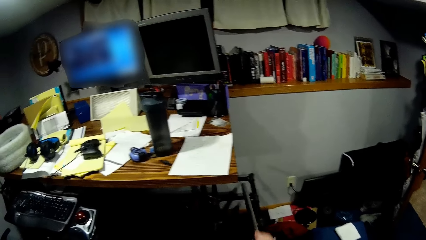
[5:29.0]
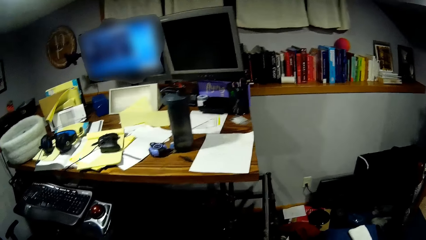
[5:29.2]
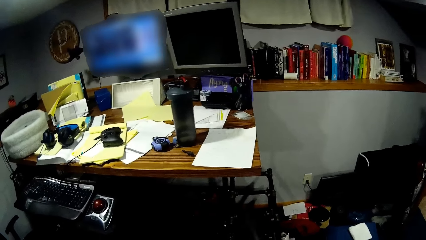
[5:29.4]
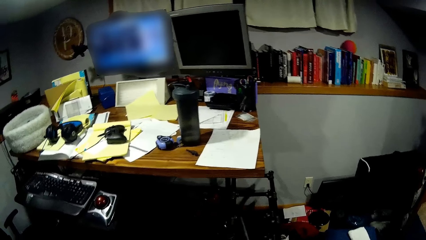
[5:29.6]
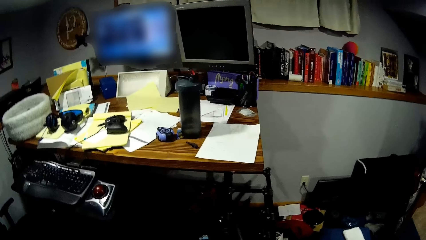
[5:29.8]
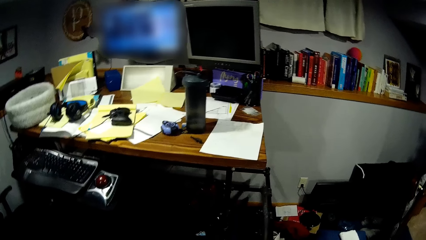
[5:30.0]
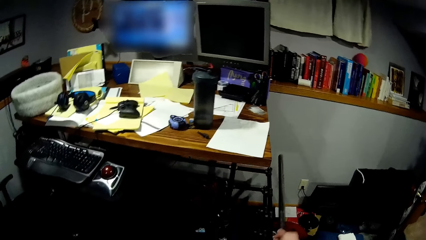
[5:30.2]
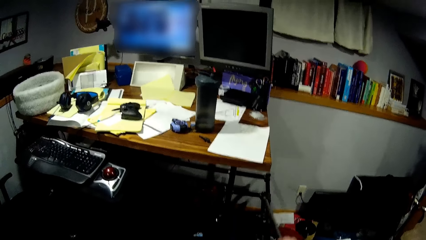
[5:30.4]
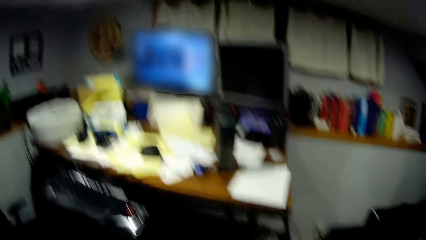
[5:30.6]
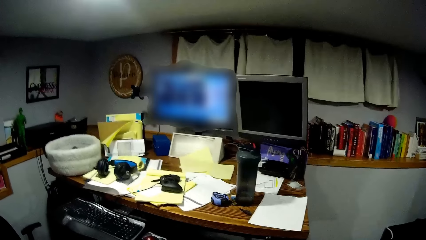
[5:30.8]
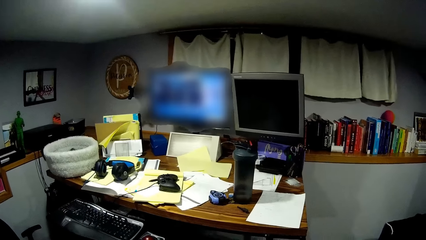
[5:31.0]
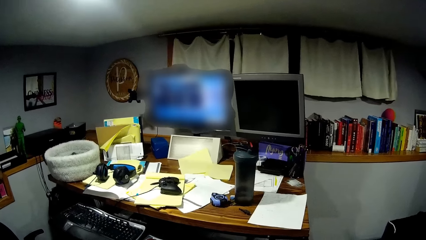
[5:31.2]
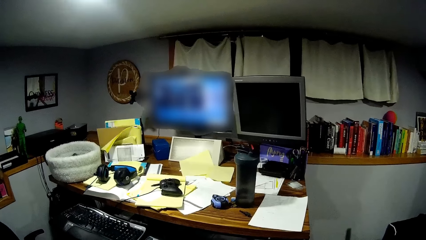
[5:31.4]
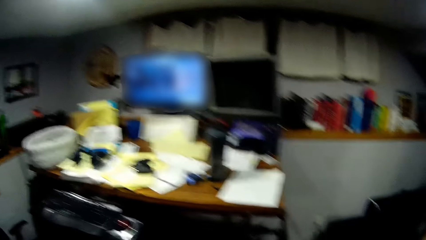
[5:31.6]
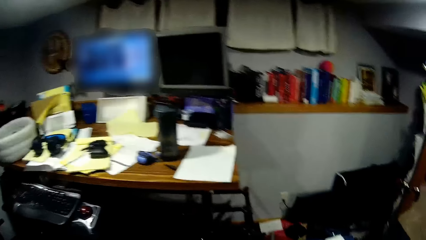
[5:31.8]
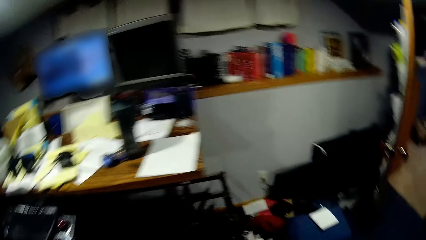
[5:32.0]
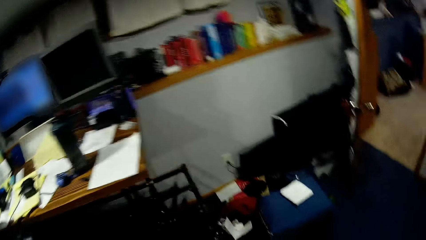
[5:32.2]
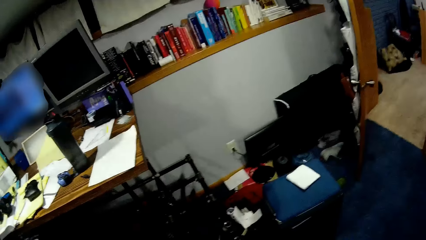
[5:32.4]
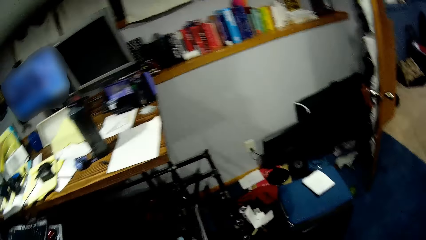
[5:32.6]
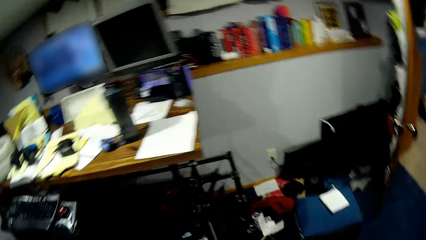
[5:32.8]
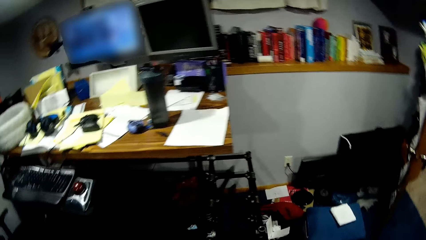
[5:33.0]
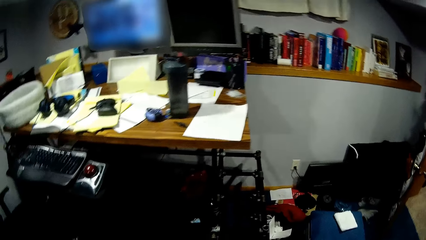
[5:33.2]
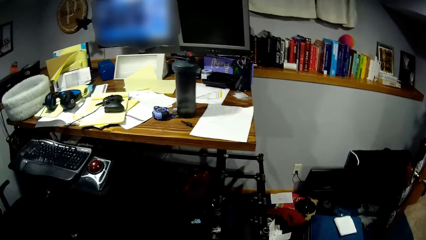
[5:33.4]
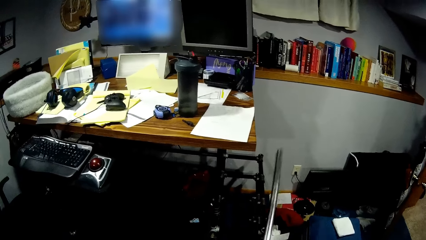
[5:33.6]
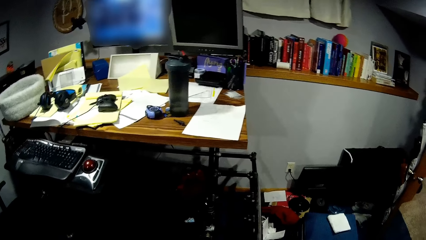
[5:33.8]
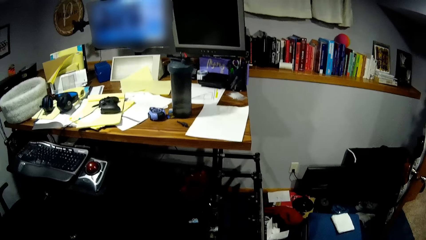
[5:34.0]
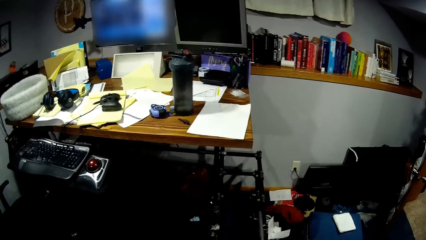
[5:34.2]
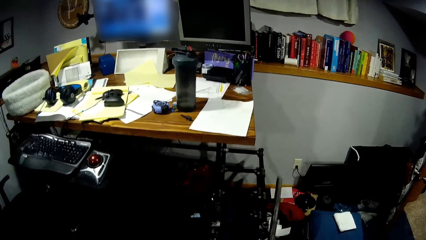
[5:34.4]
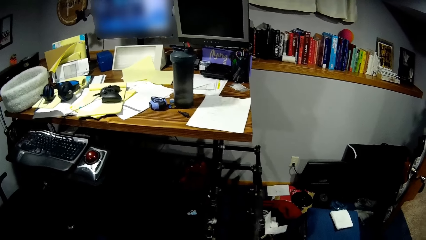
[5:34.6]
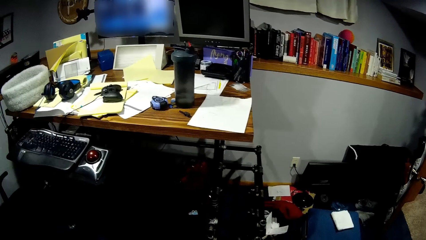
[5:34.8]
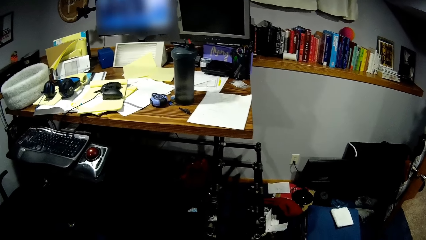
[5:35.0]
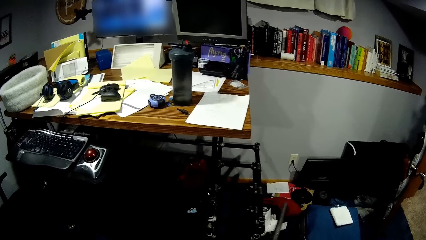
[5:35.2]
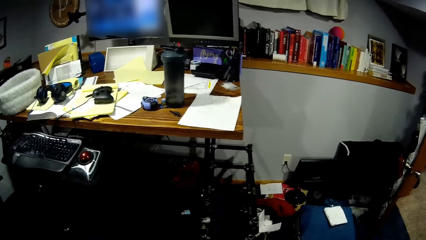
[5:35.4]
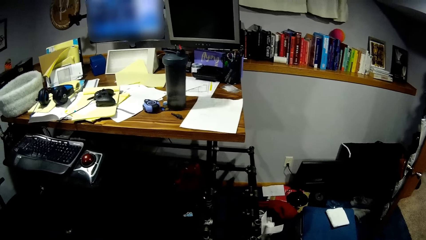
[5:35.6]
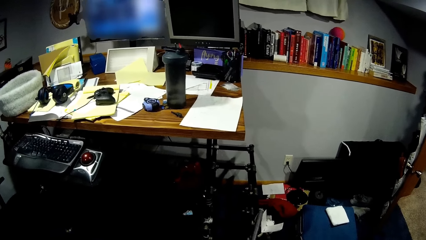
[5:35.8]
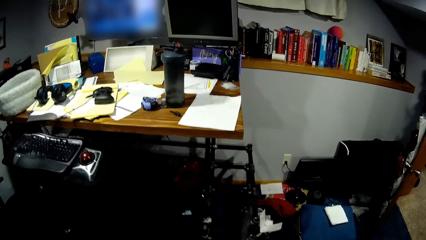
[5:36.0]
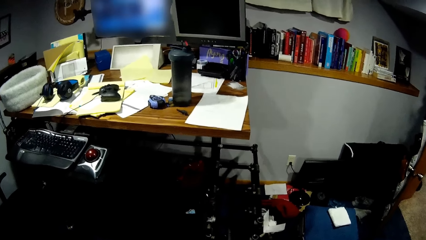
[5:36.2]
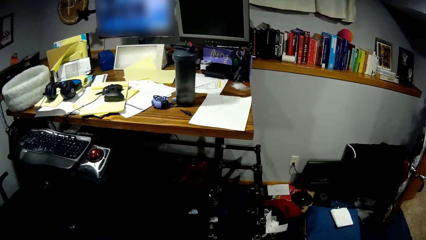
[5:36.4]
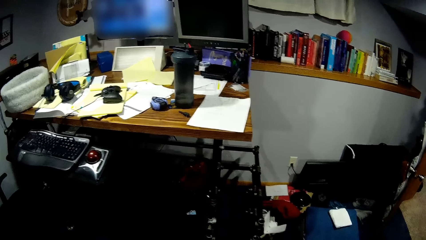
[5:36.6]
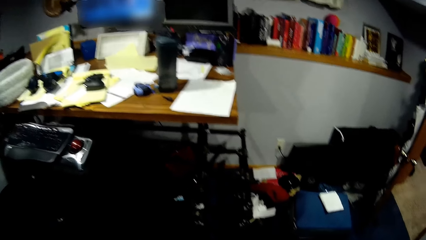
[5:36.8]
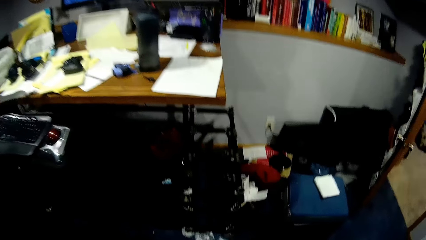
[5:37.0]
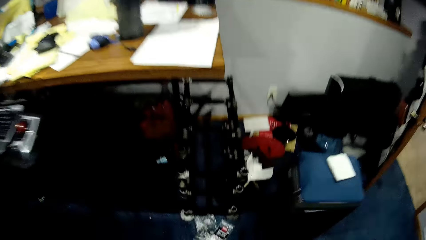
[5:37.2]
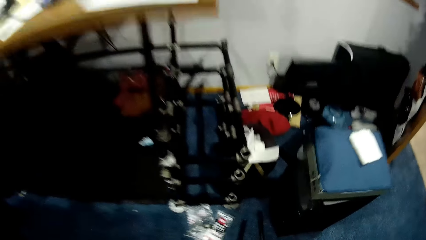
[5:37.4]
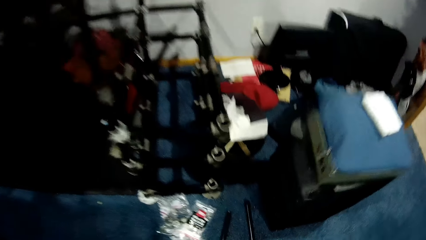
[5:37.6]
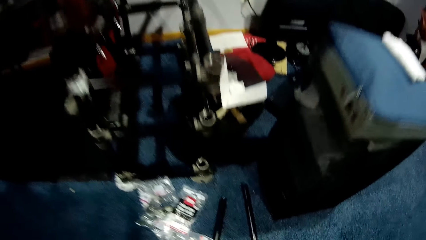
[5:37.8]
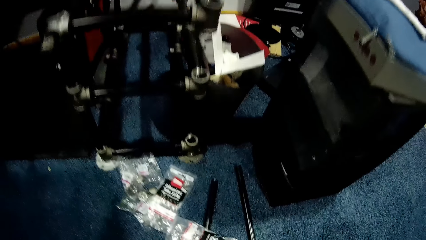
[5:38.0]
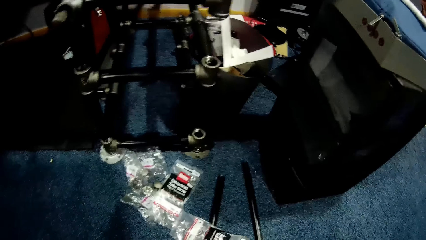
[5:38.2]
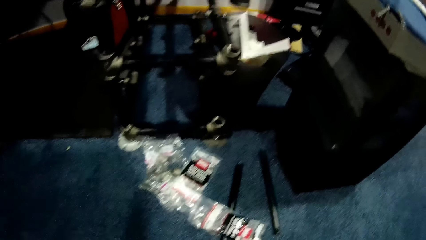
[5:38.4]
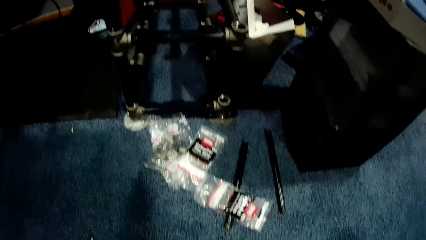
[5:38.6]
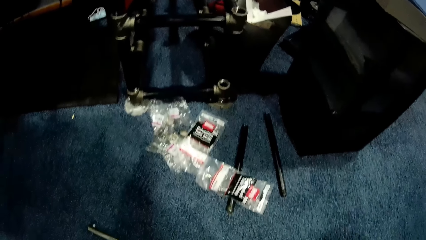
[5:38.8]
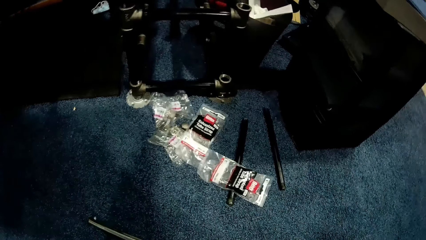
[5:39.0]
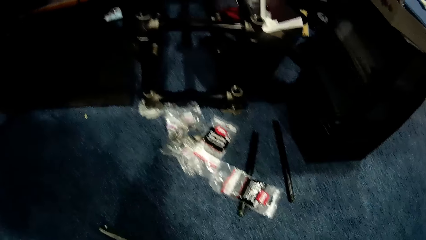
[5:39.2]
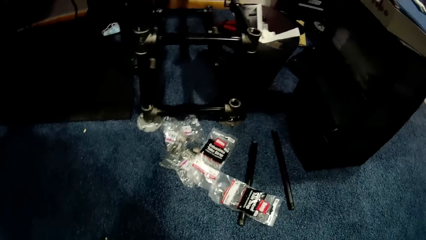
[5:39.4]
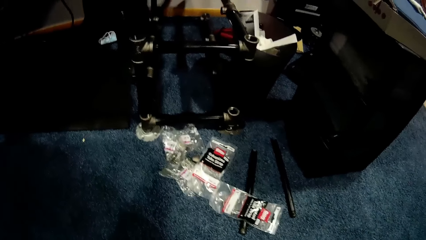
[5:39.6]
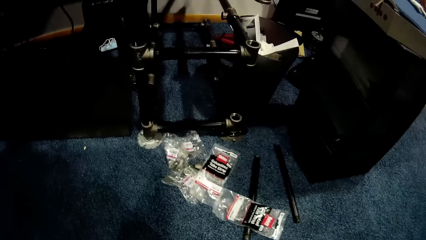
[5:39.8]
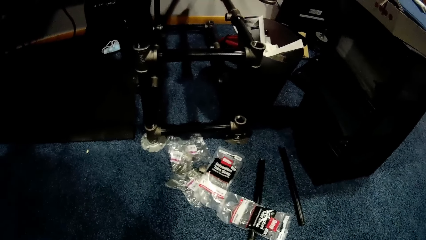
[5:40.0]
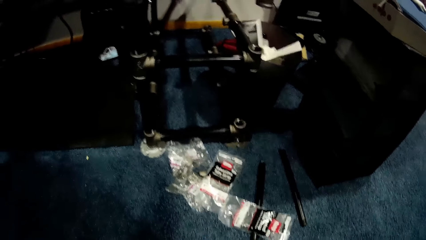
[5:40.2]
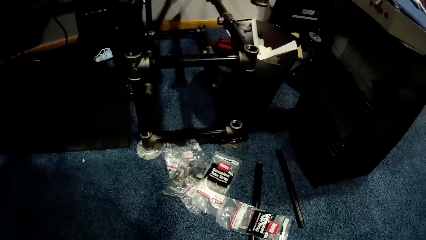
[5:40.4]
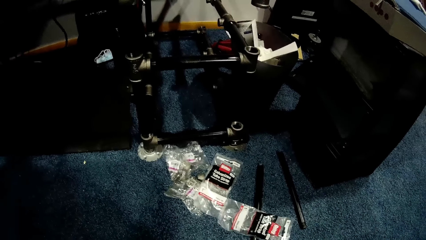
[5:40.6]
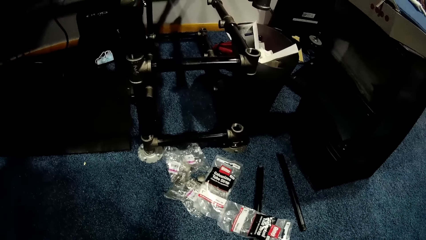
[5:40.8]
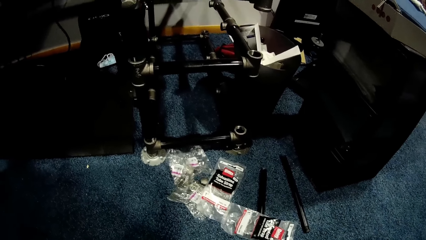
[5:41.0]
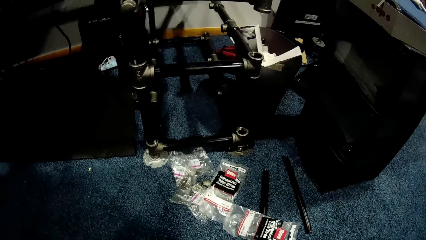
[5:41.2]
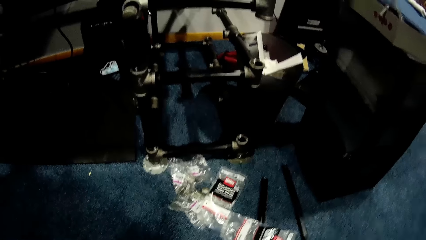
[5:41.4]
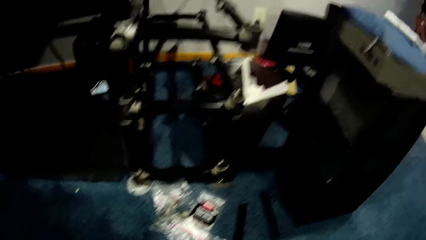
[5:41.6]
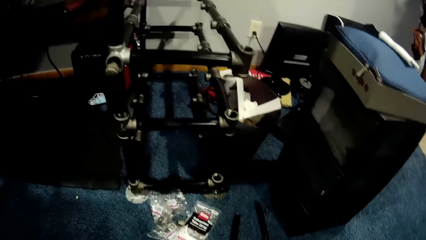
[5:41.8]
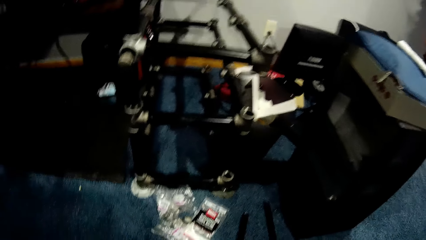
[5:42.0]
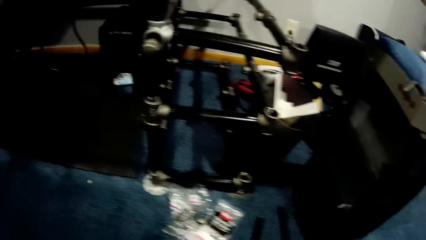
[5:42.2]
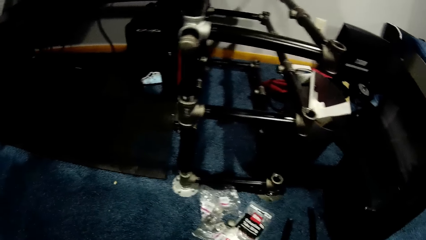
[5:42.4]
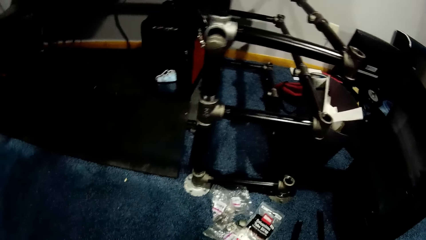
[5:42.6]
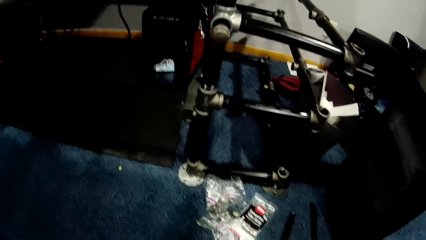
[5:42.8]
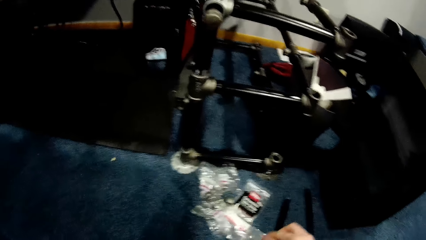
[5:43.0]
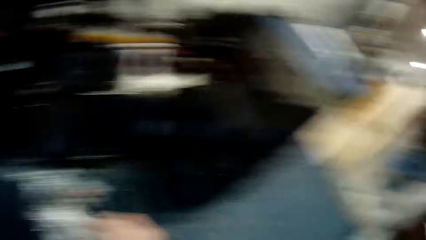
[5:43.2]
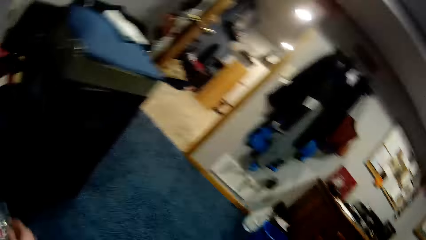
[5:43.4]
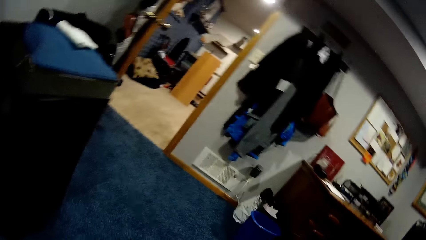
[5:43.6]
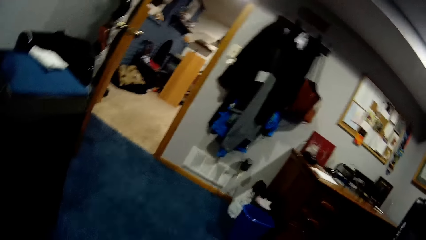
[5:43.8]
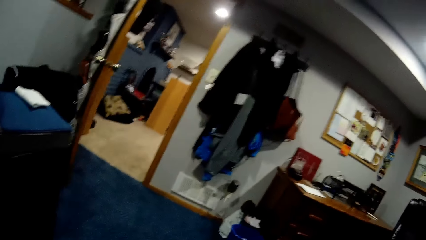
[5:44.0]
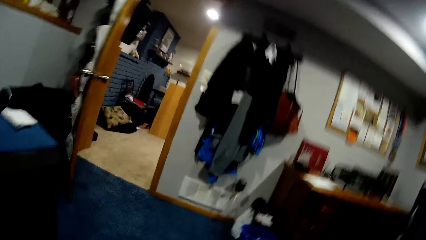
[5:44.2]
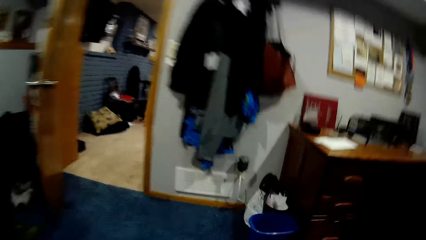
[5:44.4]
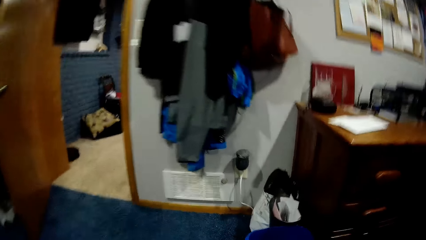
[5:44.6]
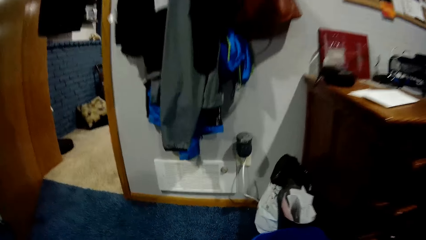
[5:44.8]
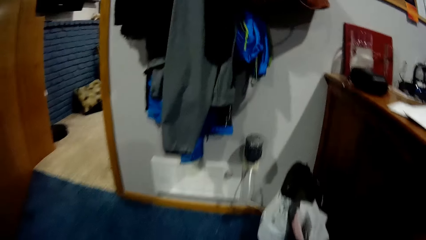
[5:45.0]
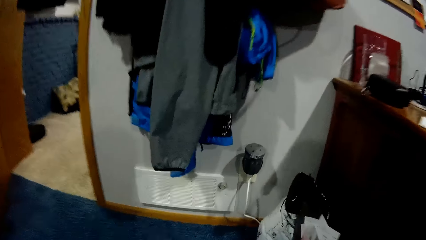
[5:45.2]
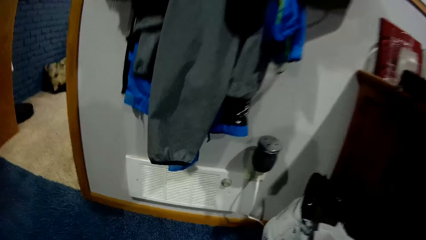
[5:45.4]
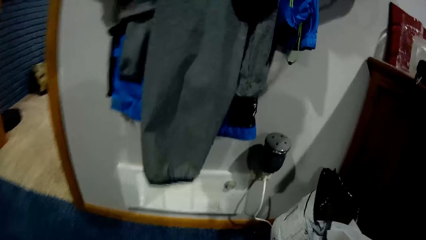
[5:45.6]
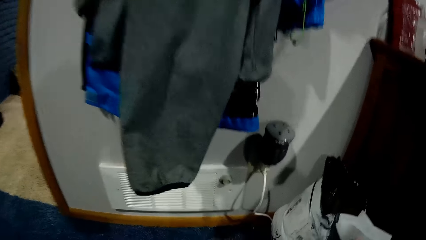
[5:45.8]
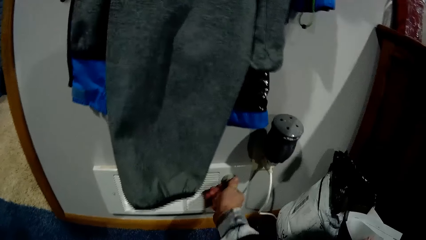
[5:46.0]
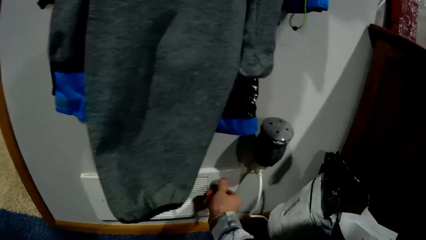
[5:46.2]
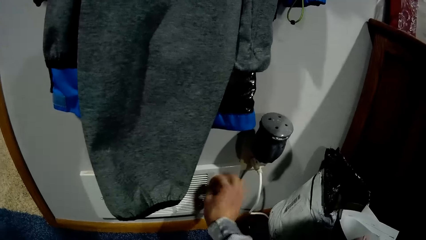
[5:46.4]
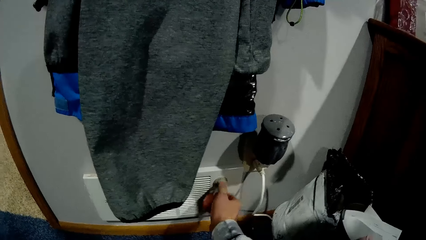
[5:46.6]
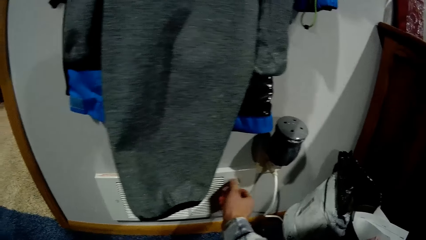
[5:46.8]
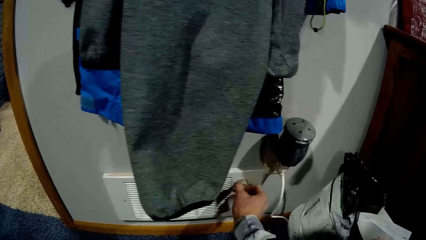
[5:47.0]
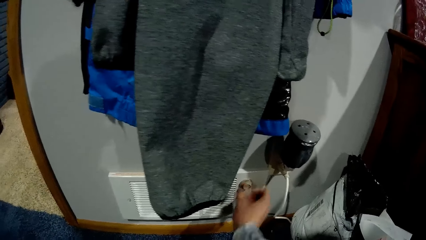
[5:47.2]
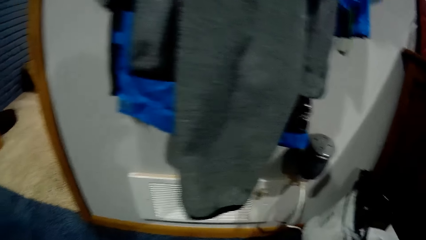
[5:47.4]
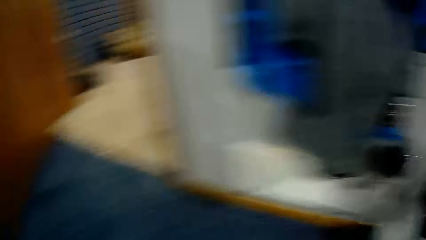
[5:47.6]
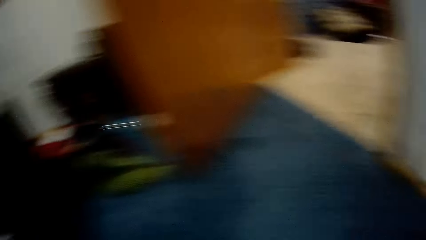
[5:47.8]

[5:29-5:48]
The camera wearer looks around his working table. He drops the pole in his hand. He adjusts the knob of an air-conditioner and turns on the ventilation fan.
